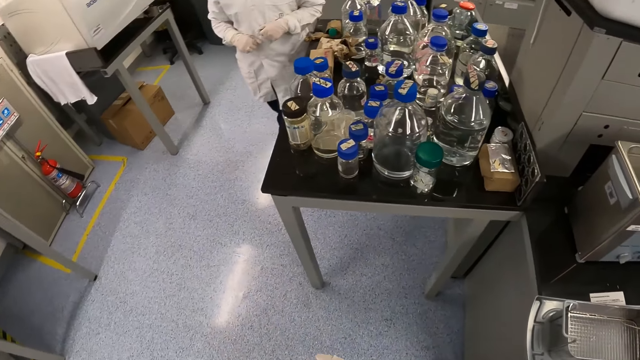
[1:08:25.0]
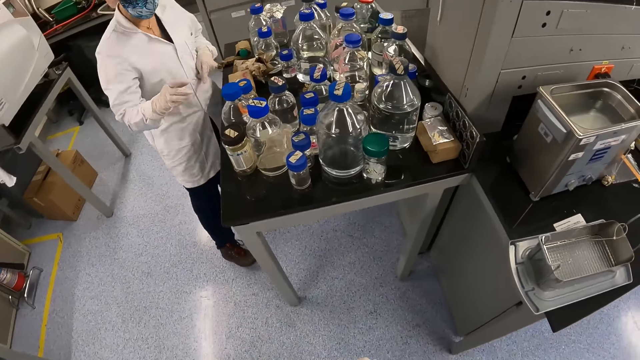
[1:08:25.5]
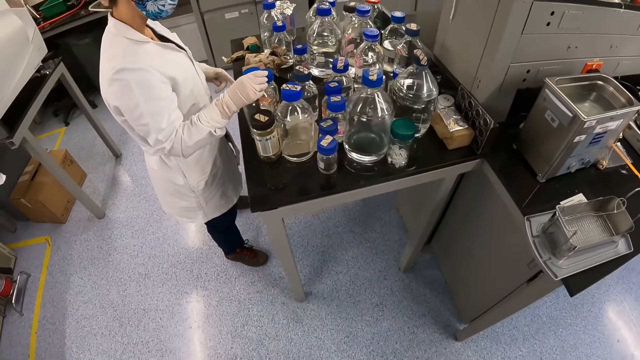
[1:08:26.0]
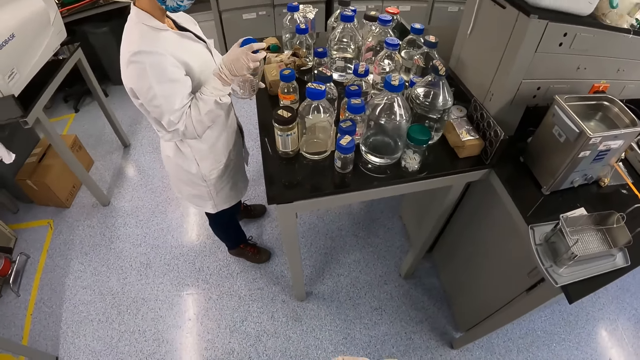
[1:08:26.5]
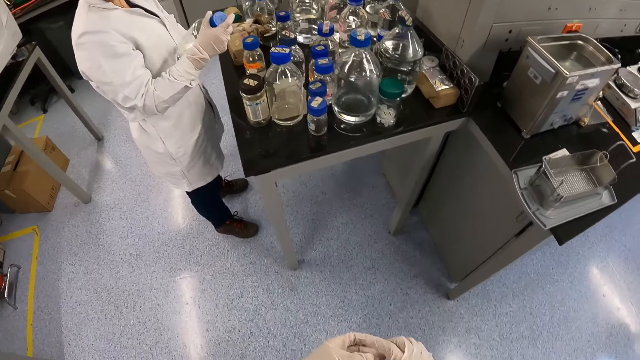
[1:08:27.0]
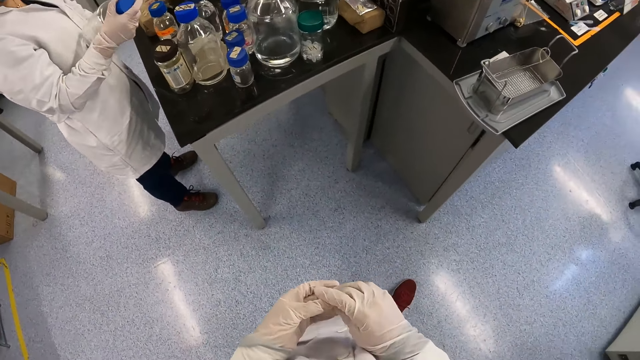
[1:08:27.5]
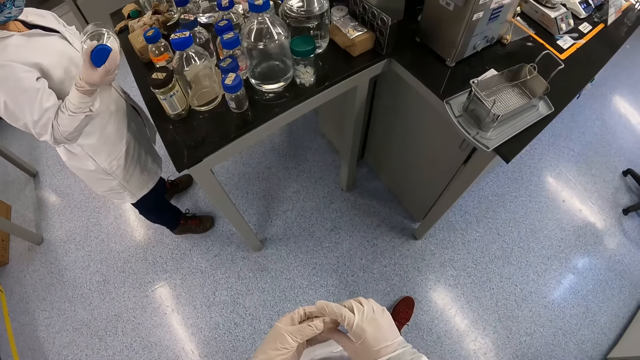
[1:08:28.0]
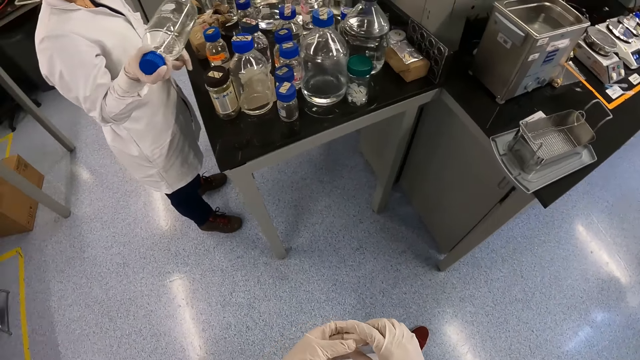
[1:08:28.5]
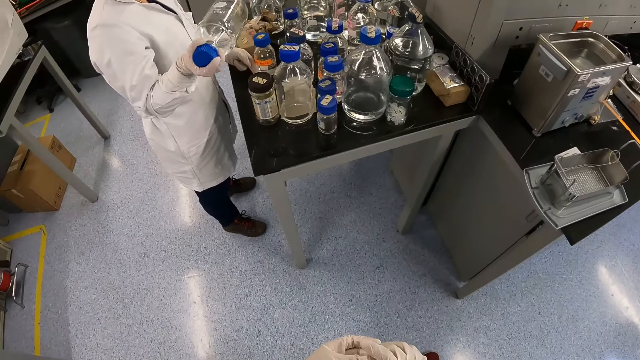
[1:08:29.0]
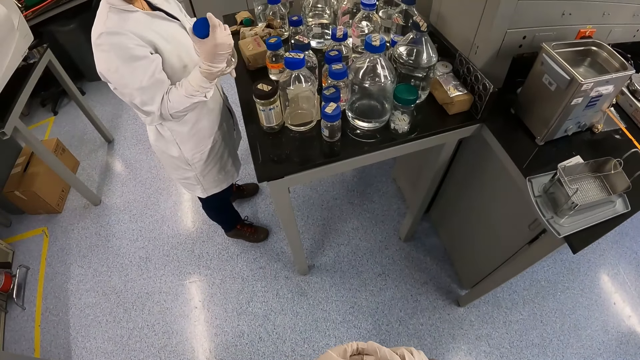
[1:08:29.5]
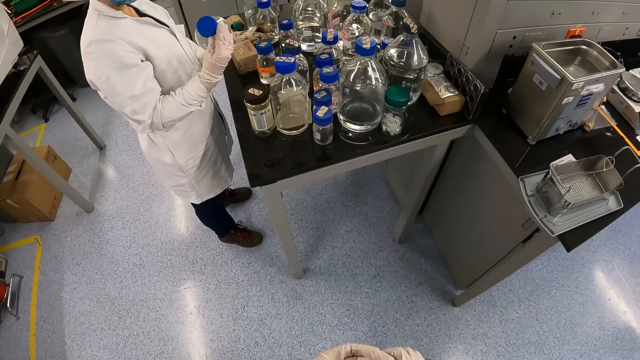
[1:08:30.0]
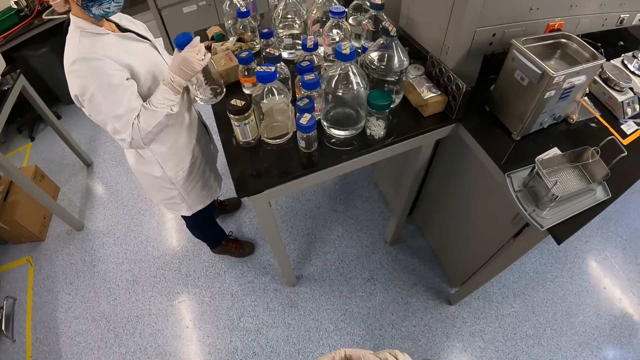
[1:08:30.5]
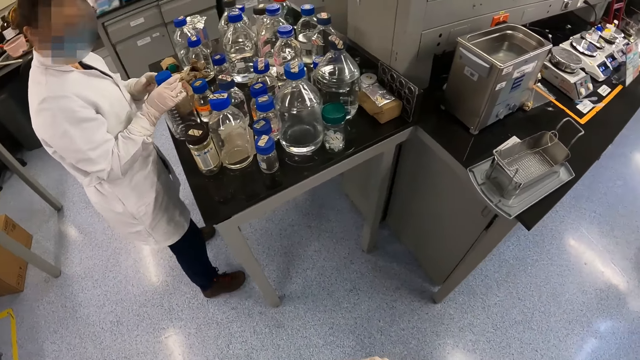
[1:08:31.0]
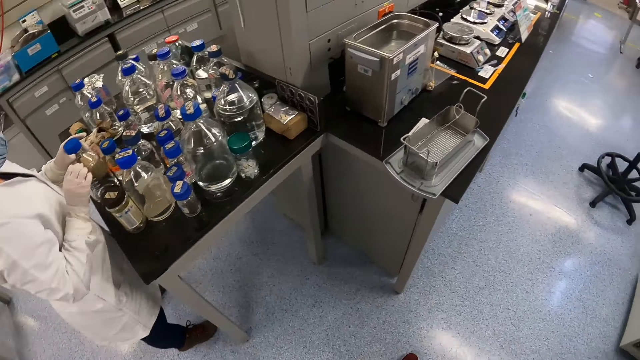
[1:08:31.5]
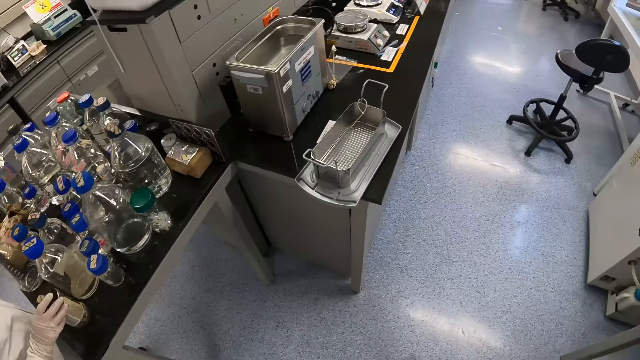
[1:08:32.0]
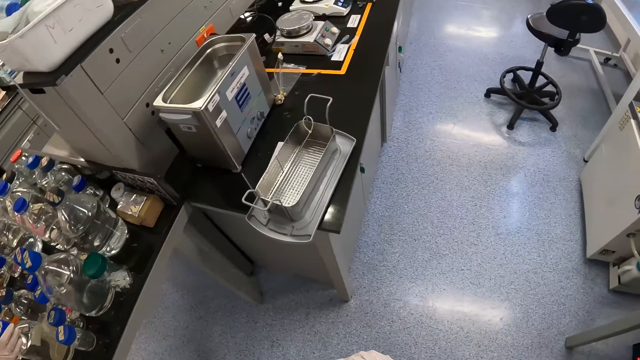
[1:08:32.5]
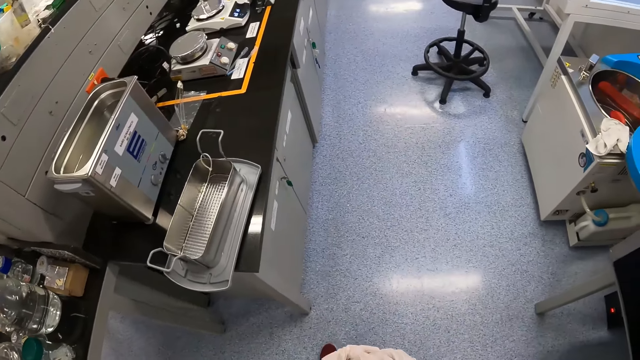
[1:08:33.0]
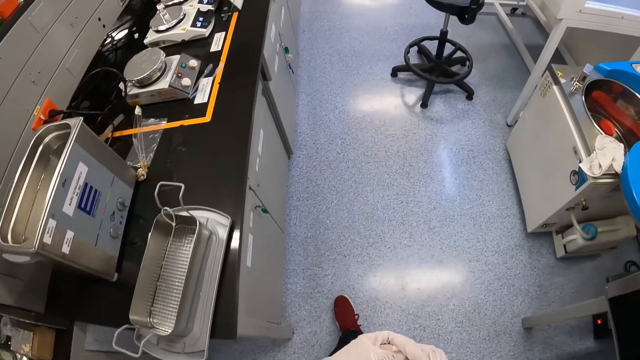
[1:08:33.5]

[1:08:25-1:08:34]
A woman carries a specimen bottle from a table with her gloved right hand. The woman holds the specimen bottle with both hands. The woman adjusts the specimen bottle on the table with her left hand. The woman holds the specimen bottle with both hands. The woman passes the specimen bottle in her right hand to her left hand. The woman touches the specimen bottle on the table with her right hand.

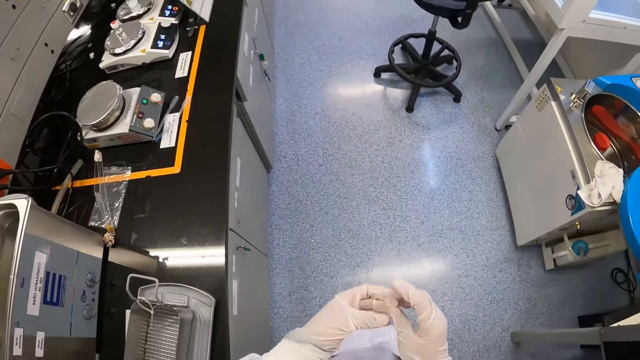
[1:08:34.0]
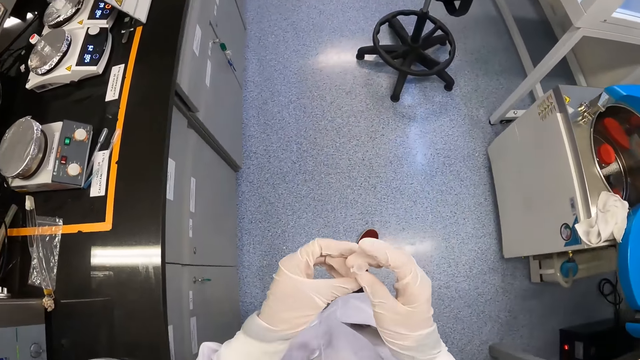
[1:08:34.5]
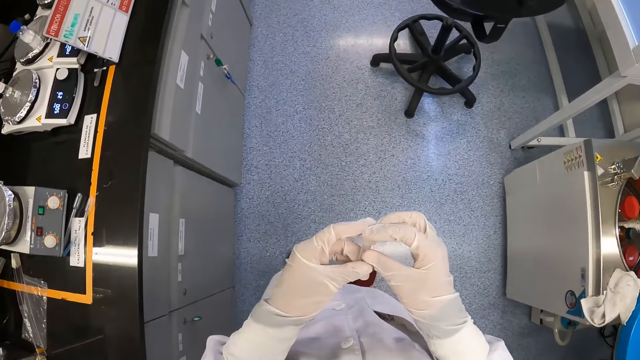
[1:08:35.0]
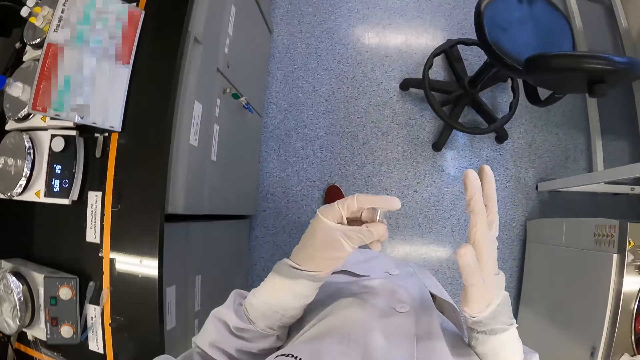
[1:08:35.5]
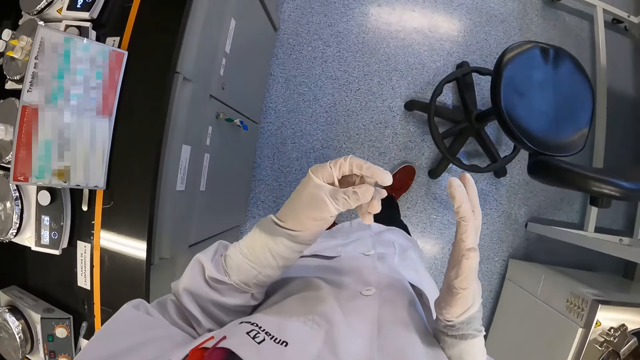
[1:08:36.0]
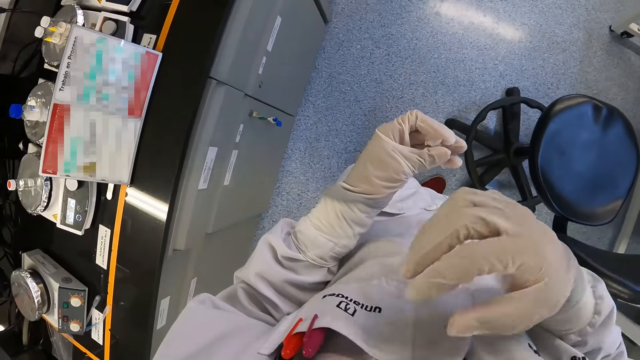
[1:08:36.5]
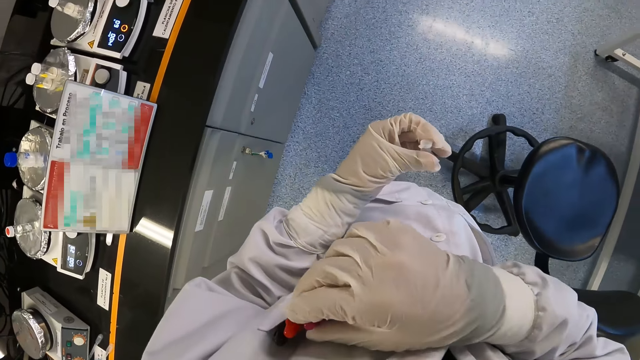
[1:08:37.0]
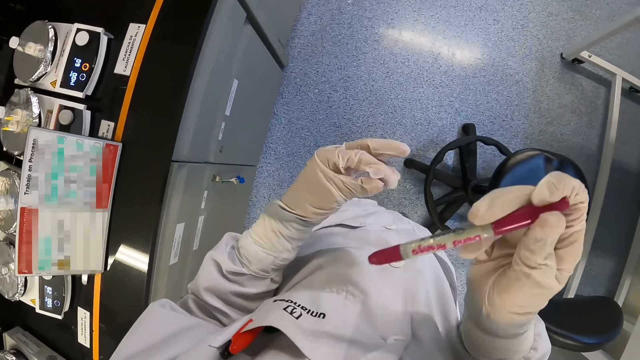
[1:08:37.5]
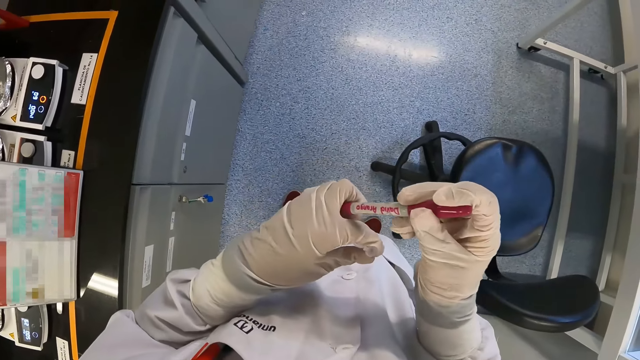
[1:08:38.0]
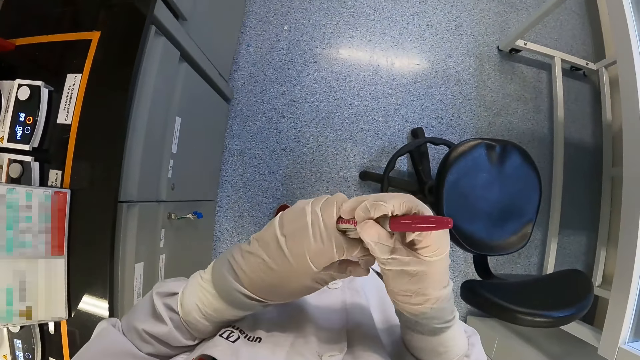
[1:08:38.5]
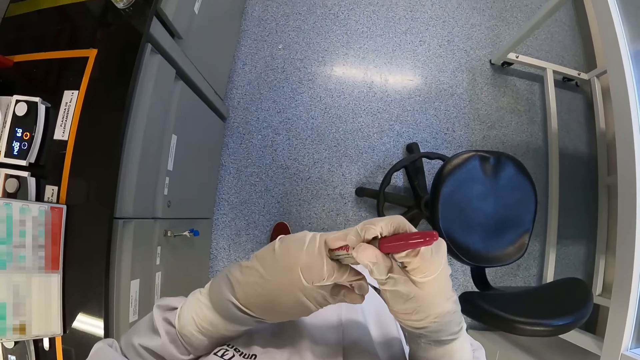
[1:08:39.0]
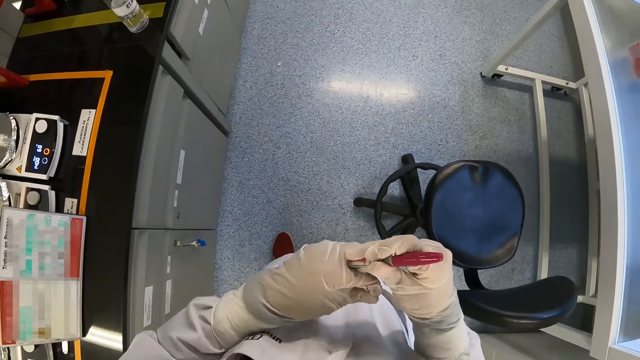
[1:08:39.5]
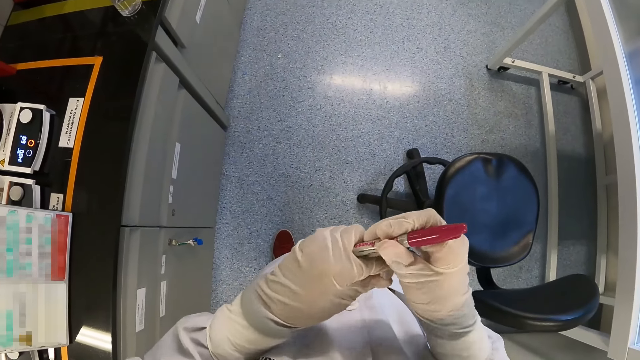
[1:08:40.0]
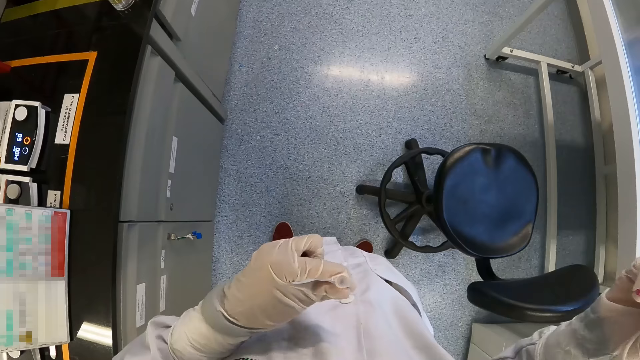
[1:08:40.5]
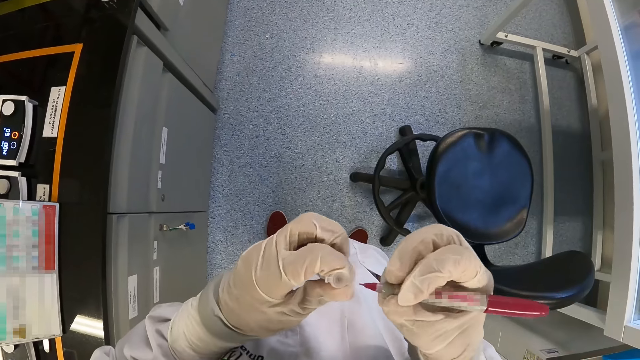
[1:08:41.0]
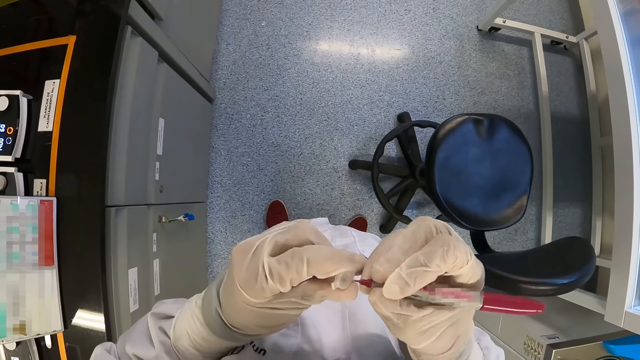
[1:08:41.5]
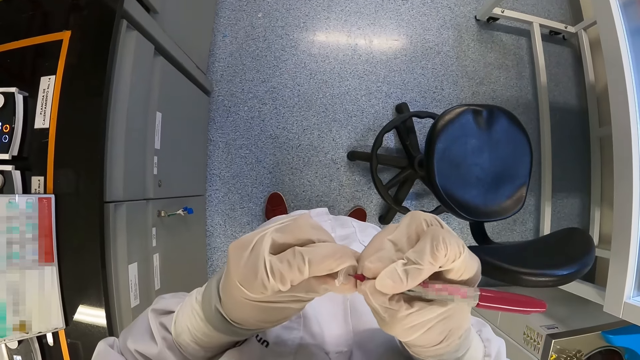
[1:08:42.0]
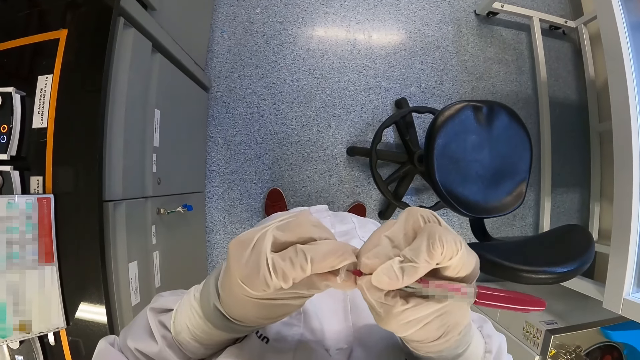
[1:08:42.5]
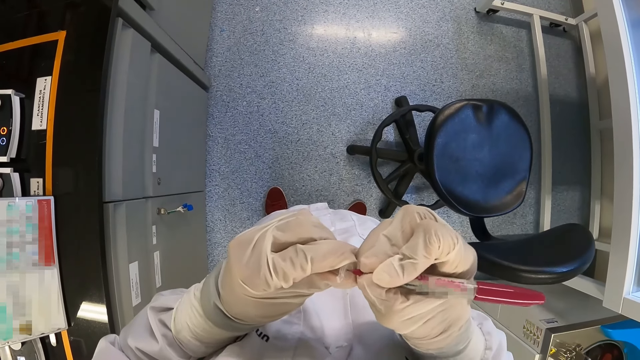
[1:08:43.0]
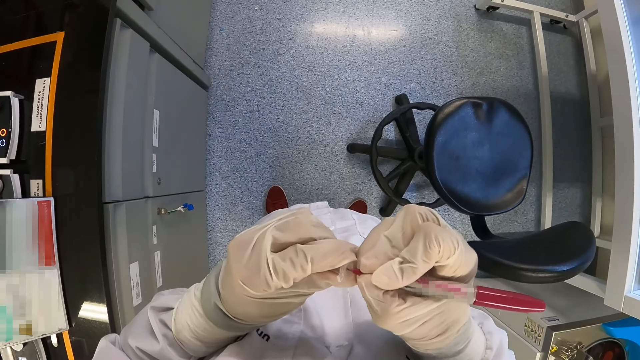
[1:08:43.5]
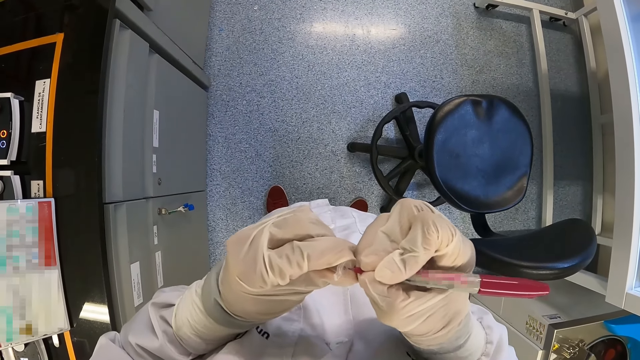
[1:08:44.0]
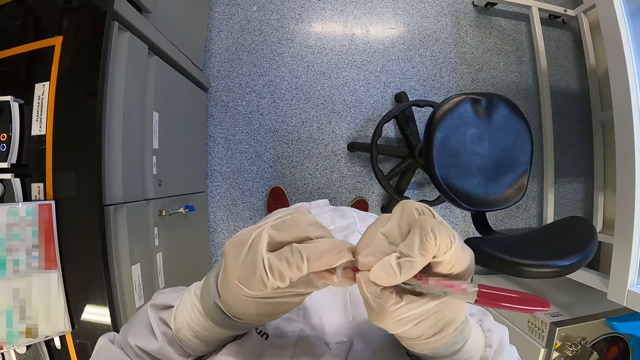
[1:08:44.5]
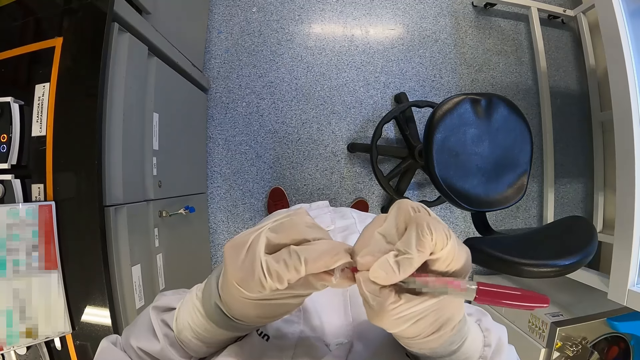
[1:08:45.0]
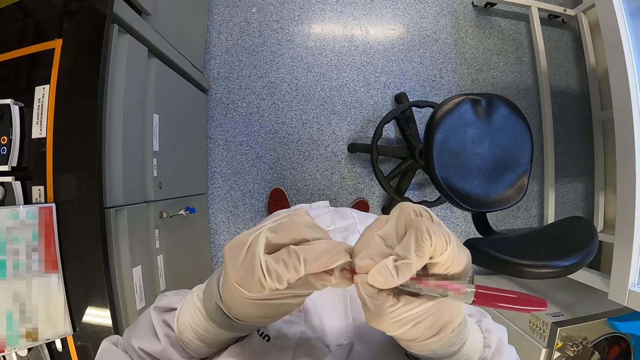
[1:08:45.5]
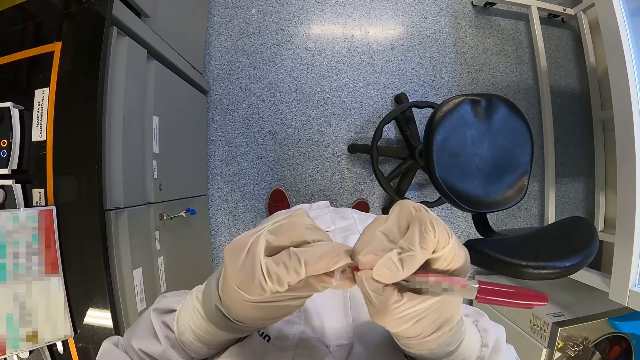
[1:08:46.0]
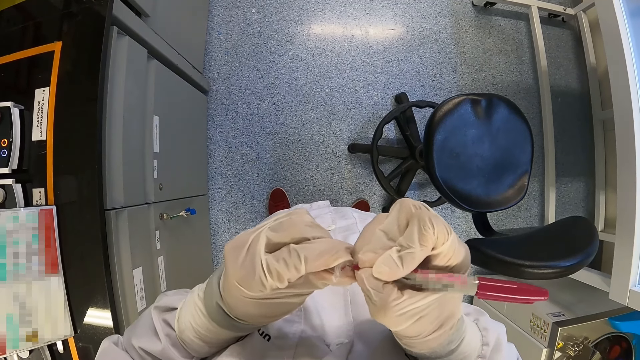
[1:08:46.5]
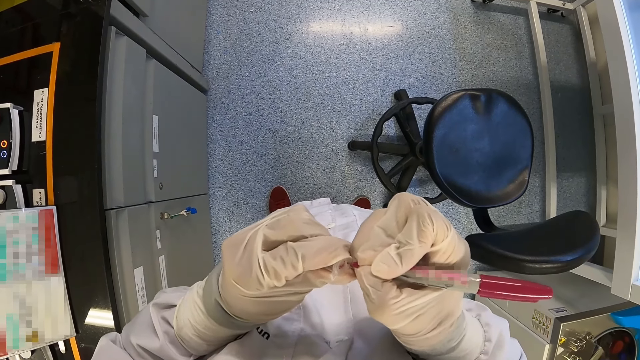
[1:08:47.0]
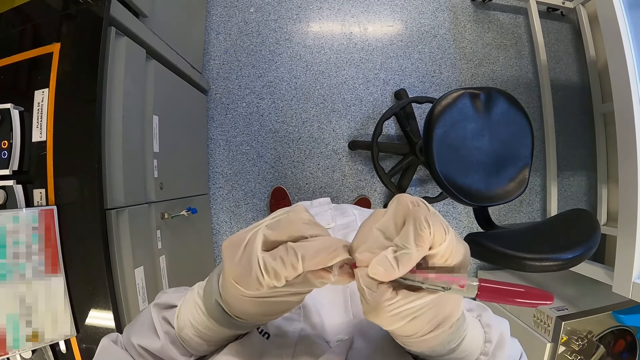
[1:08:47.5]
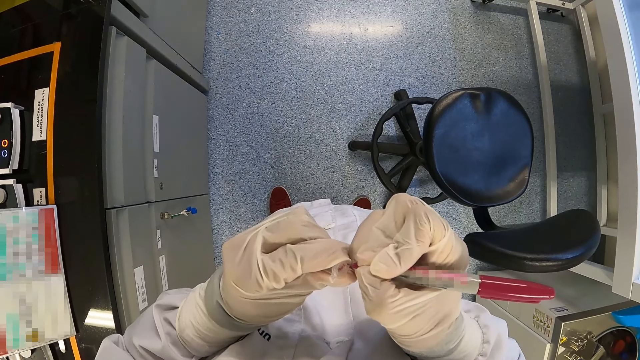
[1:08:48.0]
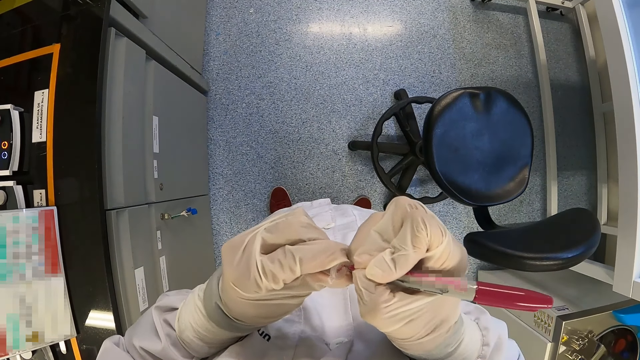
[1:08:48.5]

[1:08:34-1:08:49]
The camera wearer holds the specimen bottle with his left hand. He removes a marker pen from his lab coat breast pocket with his gloved right hand. He removes the pen lid in his gloved right hand with his gloved left hand. He writes on the specimen container in his gloved left hand with the pen in his gloved right hand.
